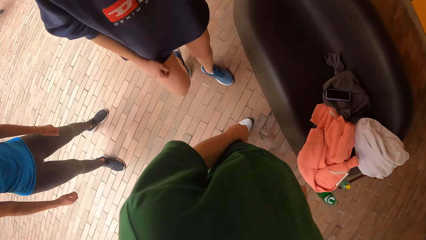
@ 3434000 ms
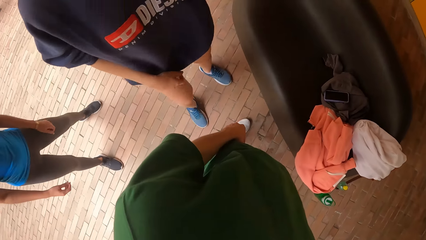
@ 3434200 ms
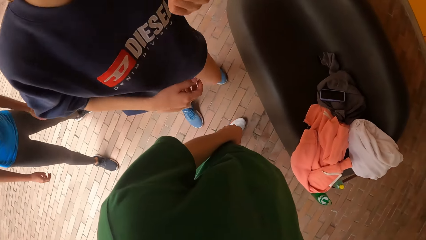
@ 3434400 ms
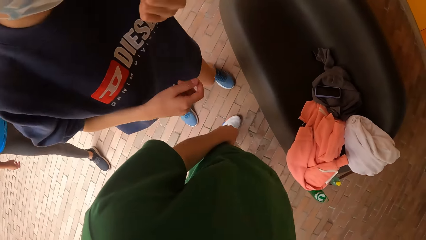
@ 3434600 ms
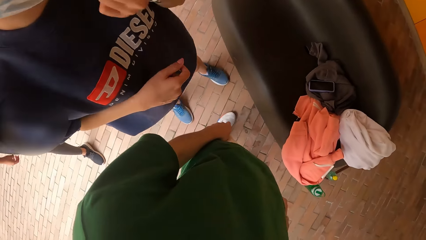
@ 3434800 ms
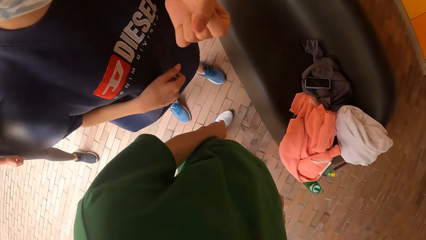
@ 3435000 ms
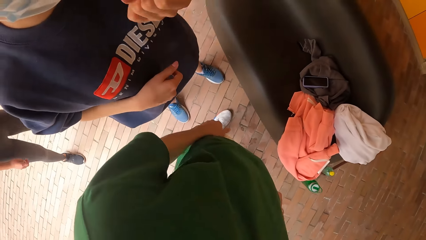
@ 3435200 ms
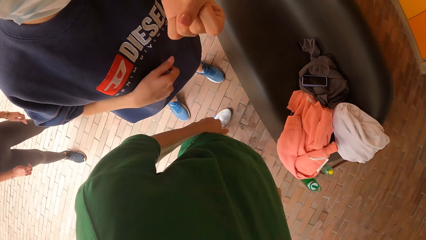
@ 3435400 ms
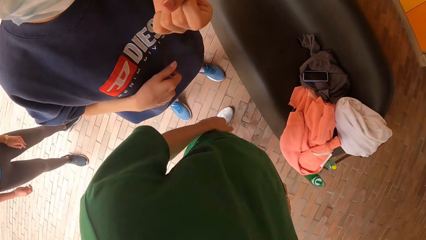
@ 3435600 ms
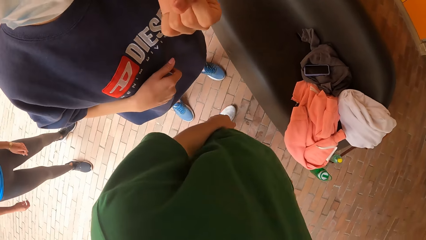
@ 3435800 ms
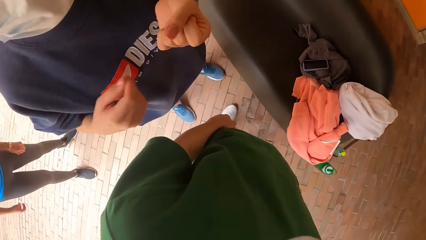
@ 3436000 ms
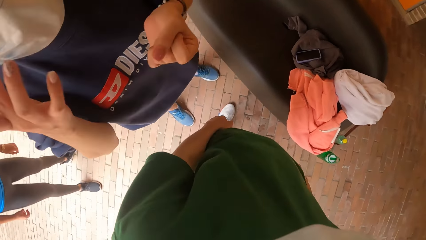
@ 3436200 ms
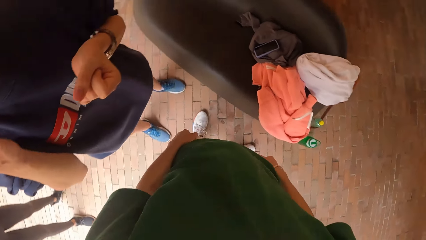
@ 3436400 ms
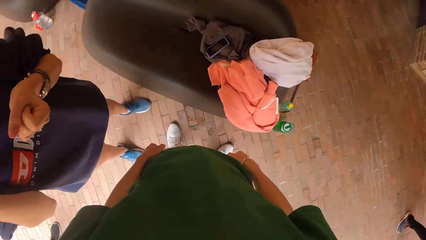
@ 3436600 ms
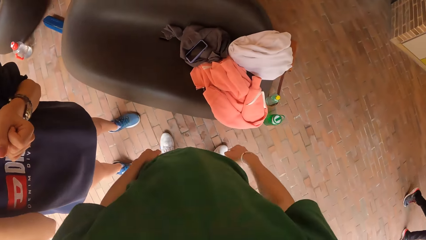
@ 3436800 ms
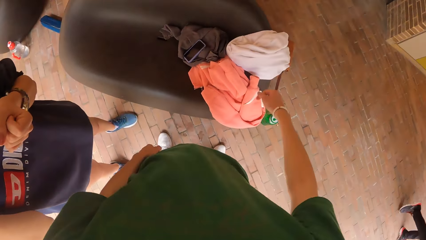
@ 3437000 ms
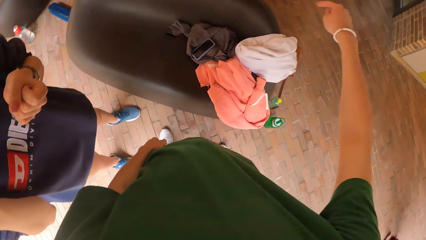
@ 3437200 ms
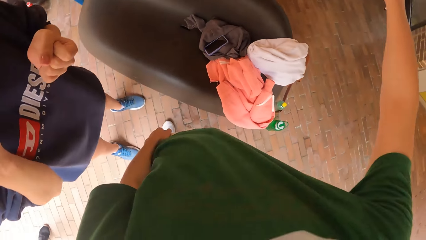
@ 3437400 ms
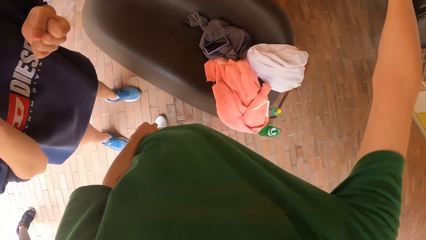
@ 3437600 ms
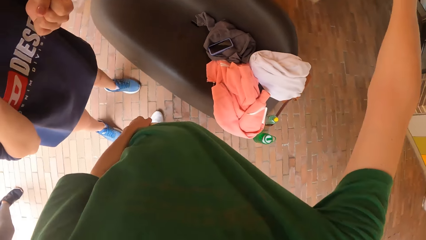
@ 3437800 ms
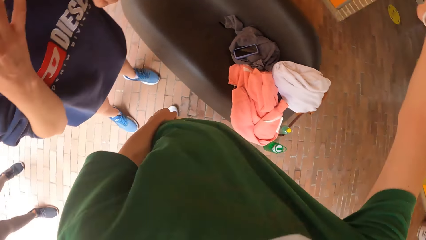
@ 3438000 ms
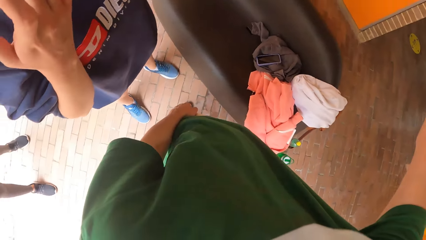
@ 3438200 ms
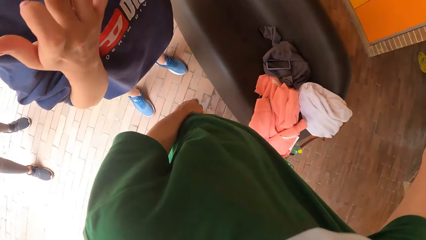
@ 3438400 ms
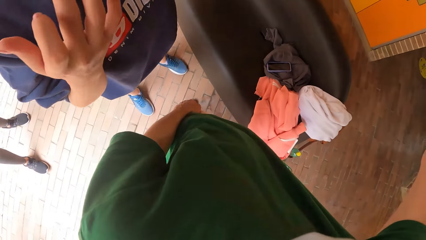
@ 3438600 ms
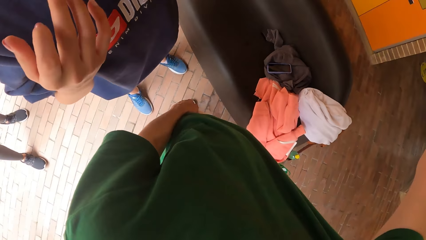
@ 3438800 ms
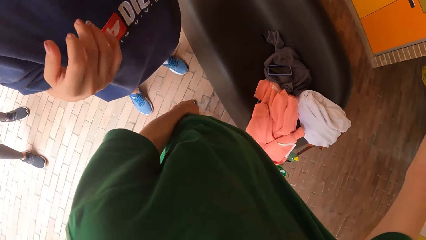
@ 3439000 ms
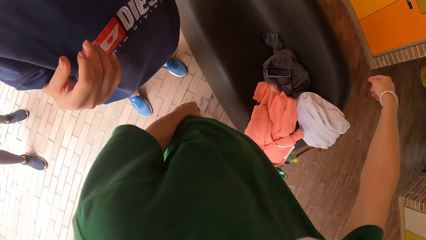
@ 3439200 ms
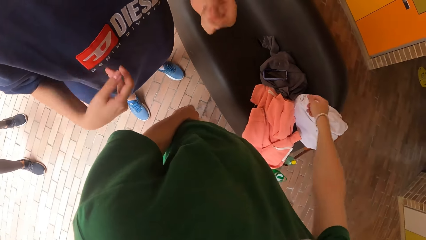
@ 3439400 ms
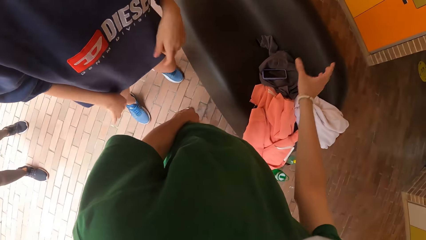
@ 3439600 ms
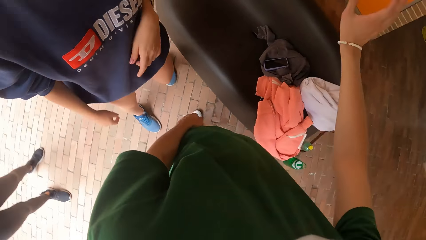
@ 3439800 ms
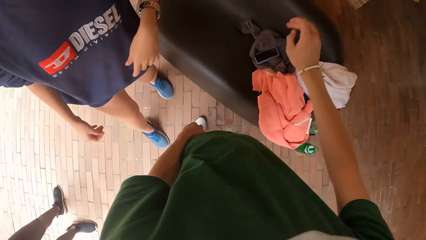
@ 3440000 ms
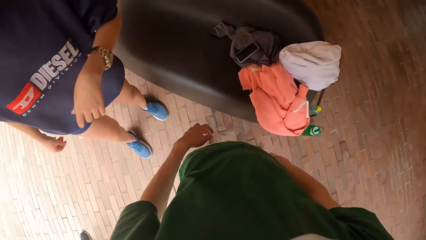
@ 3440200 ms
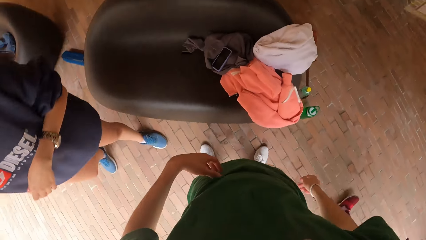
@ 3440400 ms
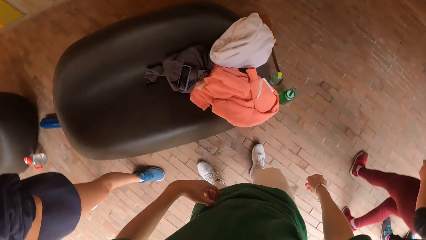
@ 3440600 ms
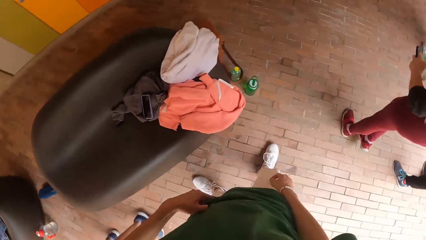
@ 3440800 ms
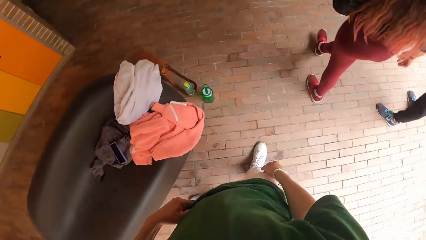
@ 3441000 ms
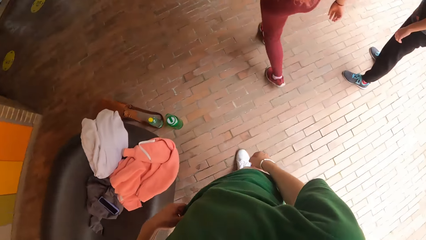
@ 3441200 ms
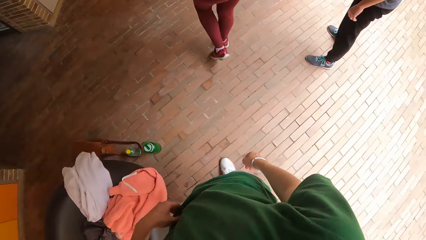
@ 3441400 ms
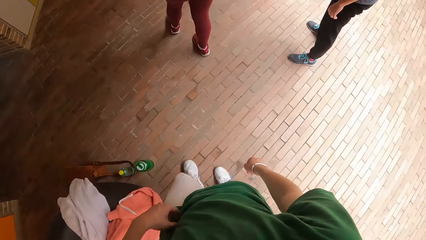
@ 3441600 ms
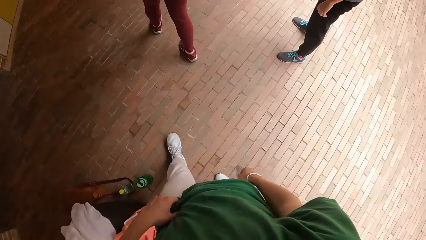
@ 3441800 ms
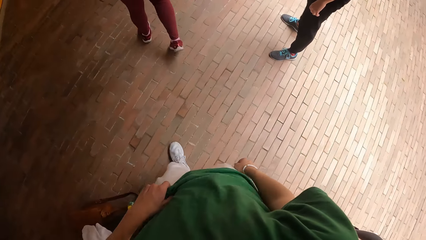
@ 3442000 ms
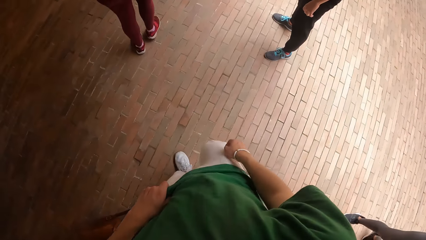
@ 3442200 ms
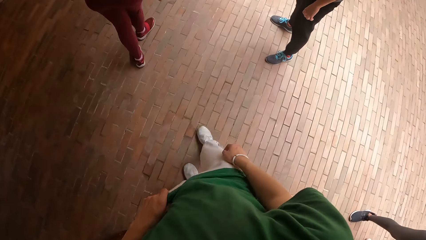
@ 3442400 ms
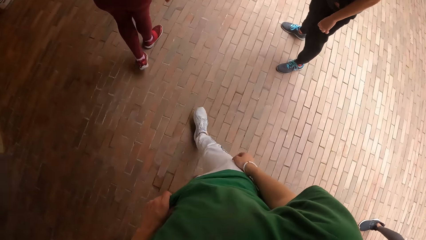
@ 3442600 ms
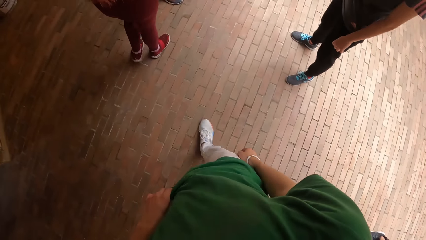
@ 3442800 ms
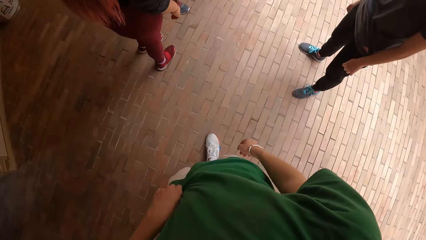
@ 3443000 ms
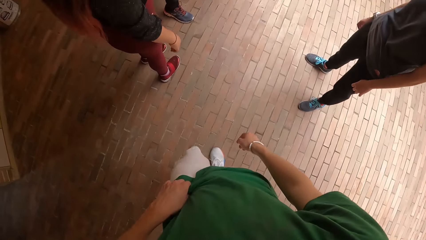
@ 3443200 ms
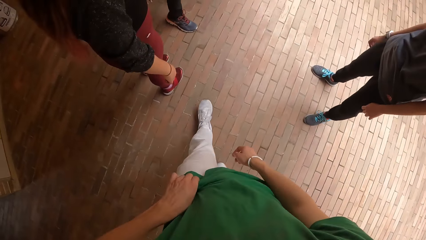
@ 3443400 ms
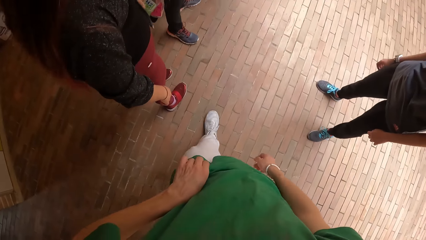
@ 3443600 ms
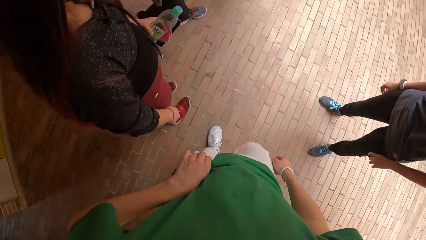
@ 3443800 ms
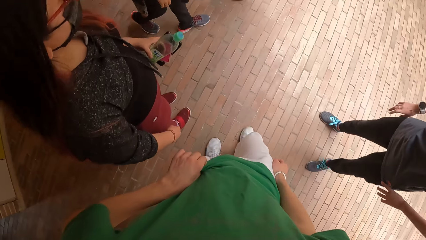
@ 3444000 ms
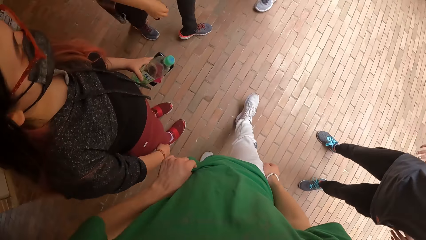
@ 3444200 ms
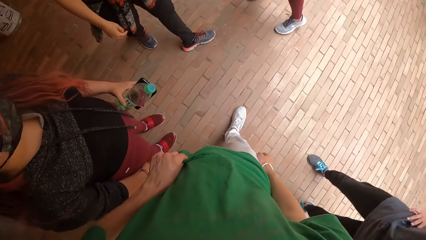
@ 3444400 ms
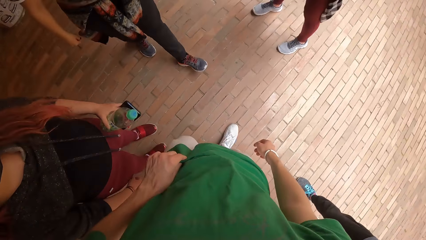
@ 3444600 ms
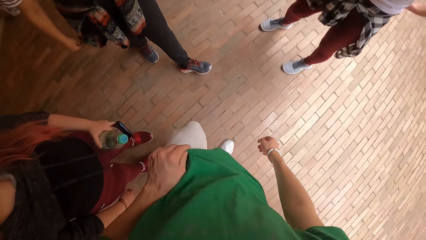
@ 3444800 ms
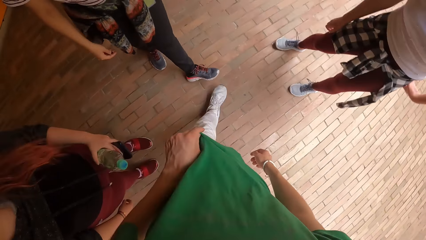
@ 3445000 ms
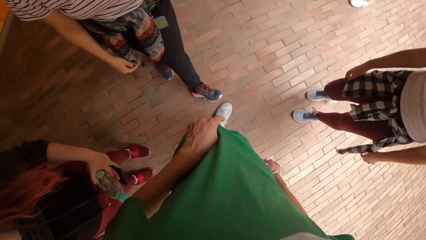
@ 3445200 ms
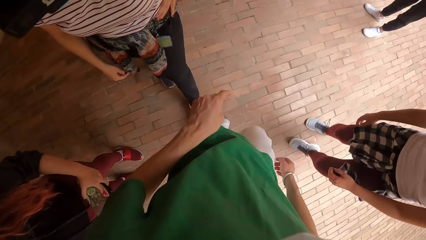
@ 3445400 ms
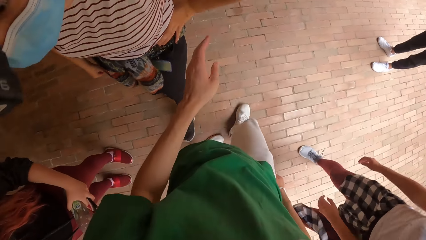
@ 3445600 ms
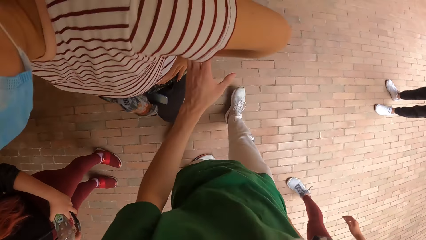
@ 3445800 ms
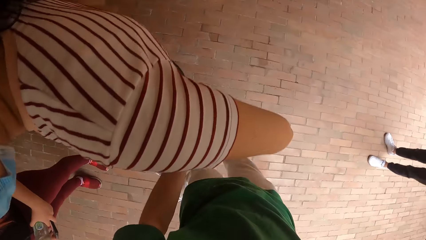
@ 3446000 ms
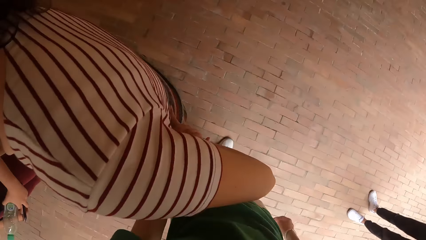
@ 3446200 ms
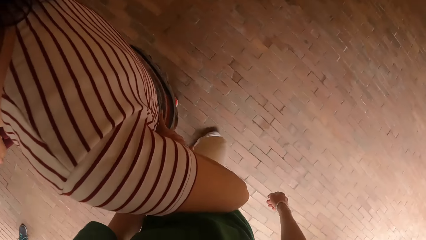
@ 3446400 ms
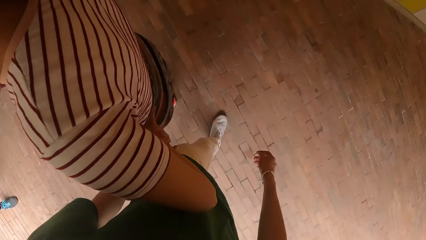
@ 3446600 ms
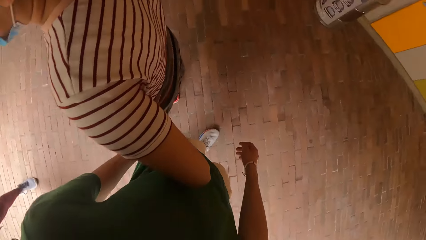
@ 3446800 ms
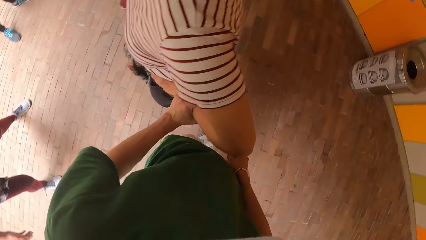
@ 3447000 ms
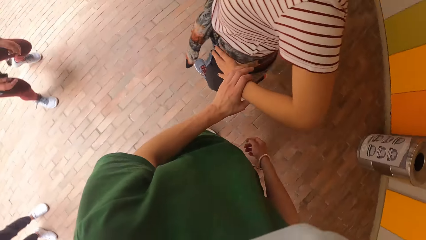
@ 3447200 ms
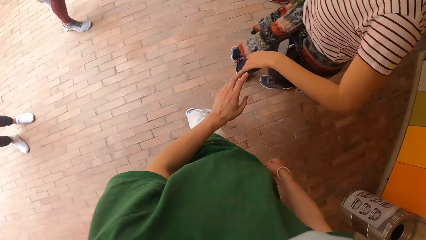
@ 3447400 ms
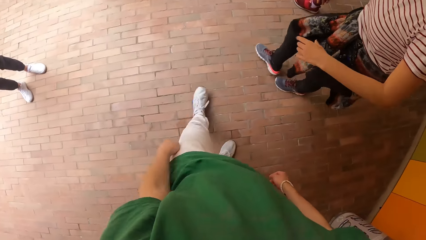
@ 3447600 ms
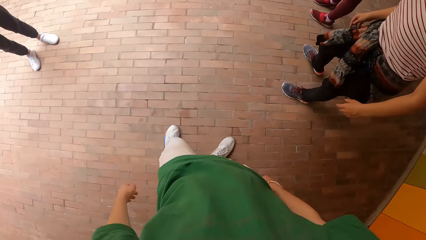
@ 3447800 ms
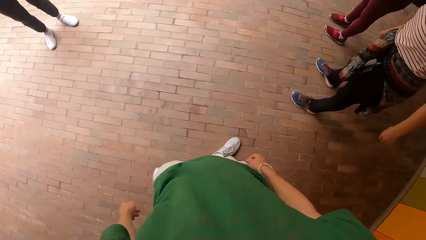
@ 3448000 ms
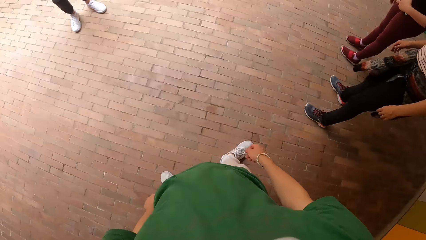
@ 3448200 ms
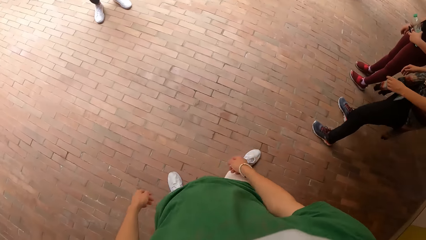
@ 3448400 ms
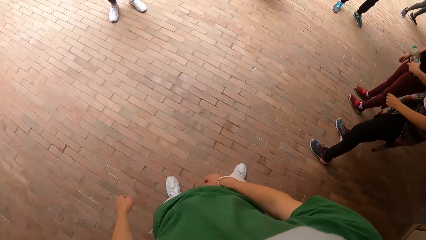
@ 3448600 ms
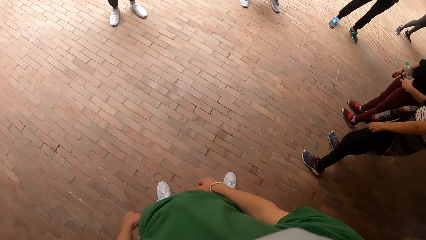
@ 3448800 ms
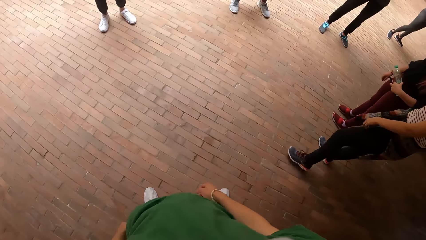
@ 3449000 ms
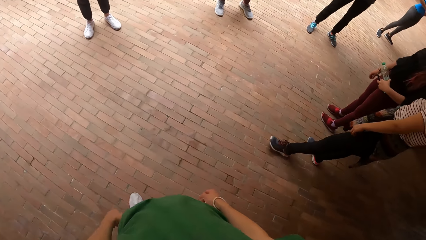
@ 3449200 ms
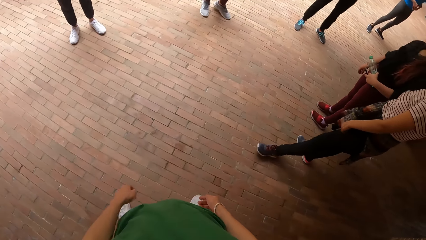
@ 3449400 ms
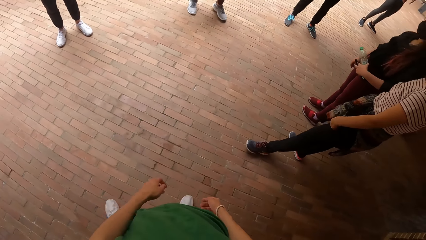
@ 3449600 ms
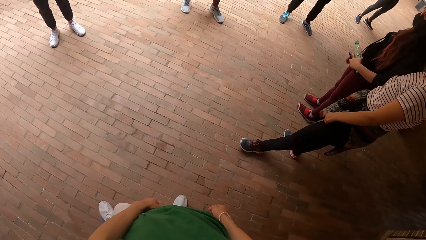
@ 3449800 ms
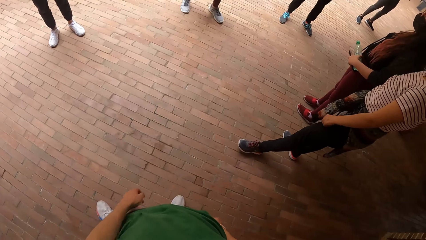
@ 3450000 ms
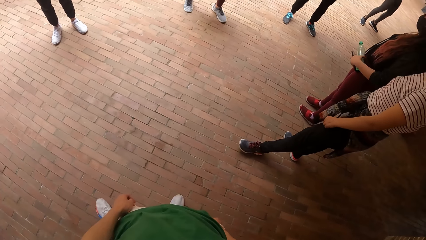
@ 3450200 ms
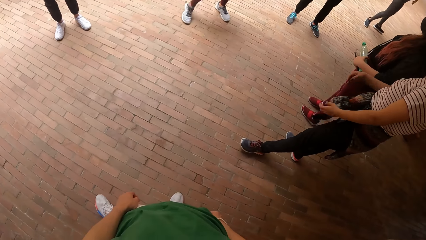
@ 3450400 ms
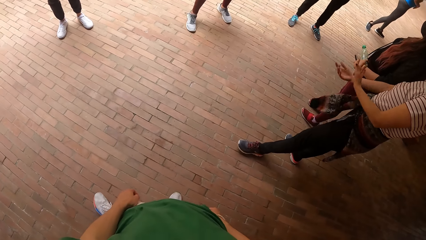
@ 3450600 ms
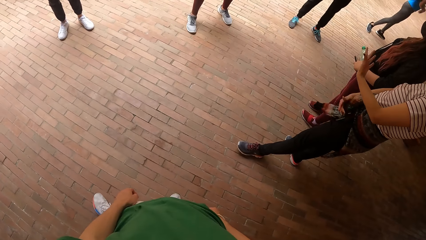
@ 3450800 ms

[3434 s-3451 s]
The camera wearer converses with a woman. The woman adjusts a nose mask on her face with her right hand. The camera wearer walks on the pavement. He grabs another woman's hand with his left hand. He looks around.
